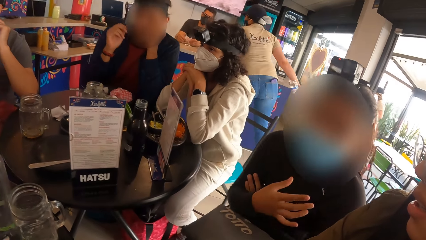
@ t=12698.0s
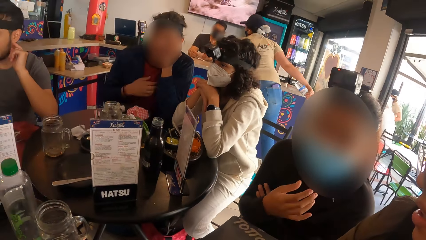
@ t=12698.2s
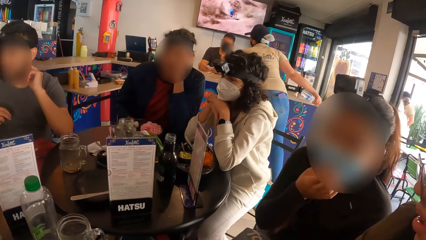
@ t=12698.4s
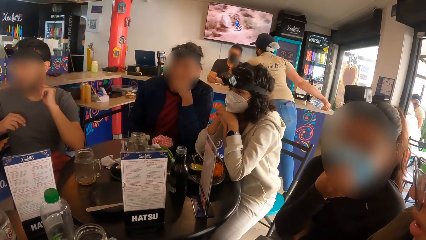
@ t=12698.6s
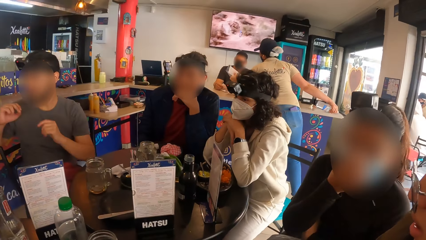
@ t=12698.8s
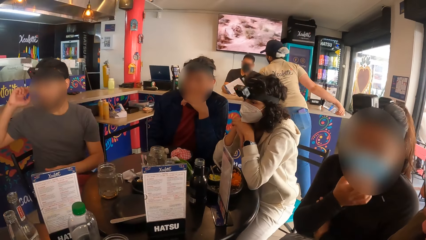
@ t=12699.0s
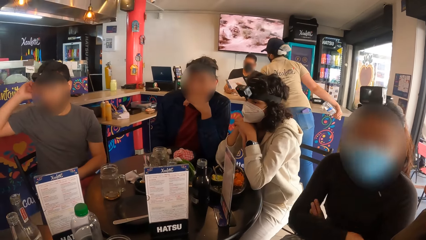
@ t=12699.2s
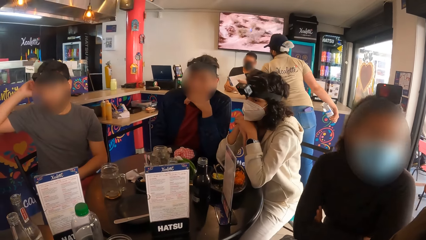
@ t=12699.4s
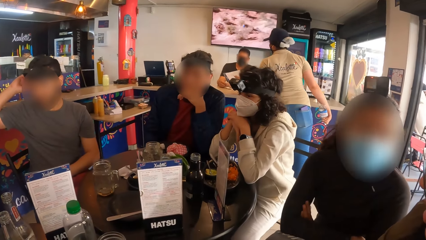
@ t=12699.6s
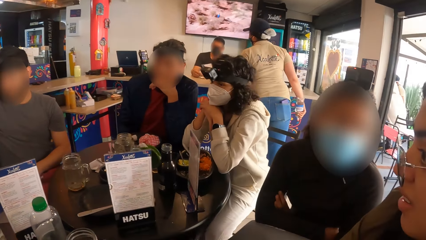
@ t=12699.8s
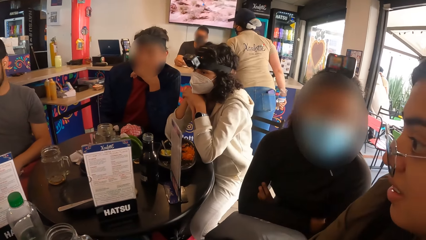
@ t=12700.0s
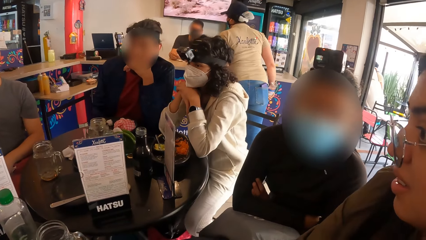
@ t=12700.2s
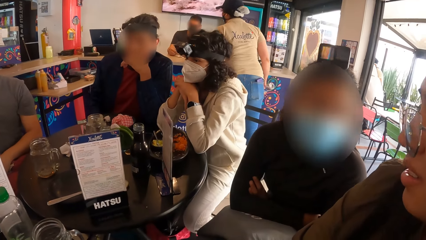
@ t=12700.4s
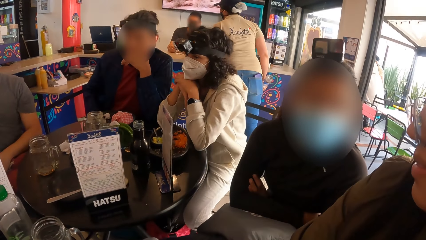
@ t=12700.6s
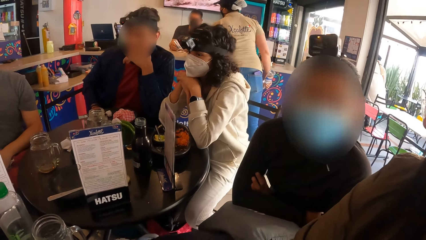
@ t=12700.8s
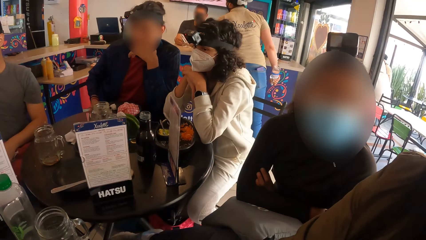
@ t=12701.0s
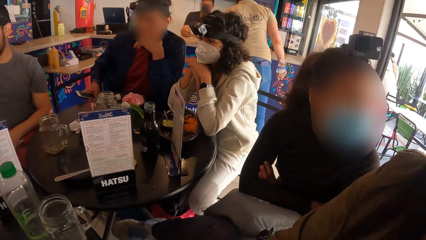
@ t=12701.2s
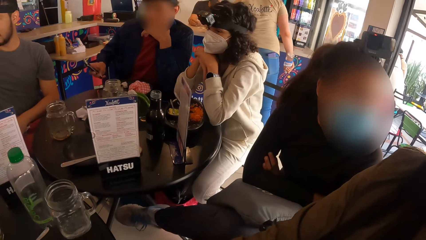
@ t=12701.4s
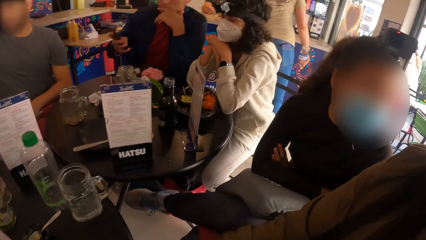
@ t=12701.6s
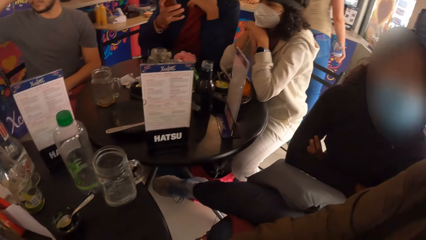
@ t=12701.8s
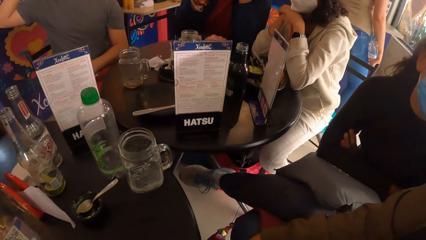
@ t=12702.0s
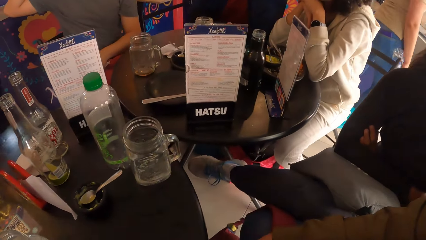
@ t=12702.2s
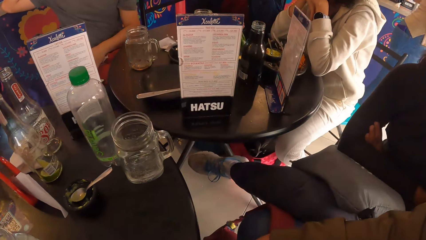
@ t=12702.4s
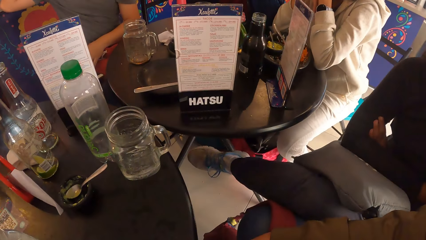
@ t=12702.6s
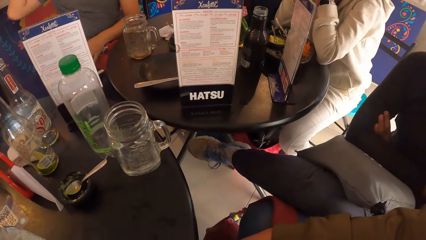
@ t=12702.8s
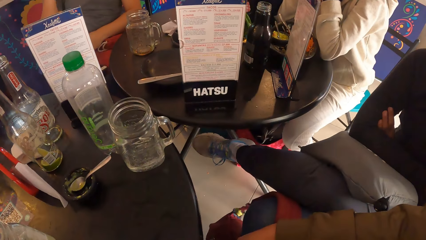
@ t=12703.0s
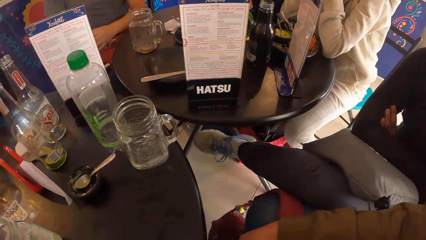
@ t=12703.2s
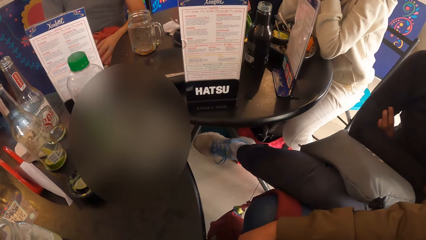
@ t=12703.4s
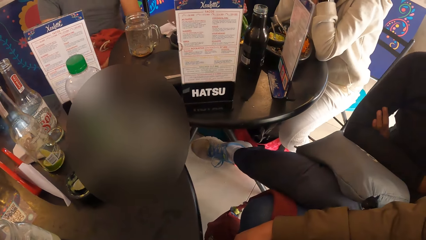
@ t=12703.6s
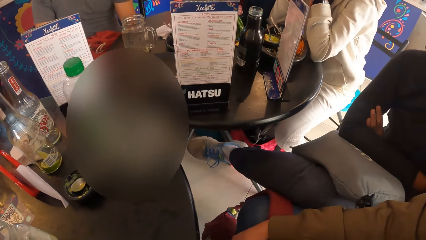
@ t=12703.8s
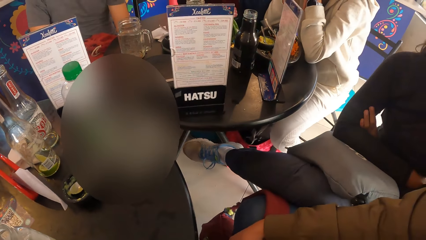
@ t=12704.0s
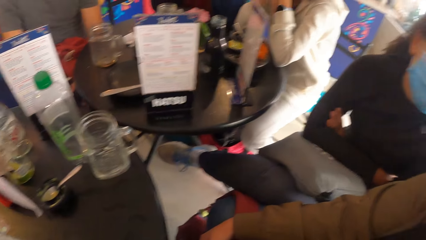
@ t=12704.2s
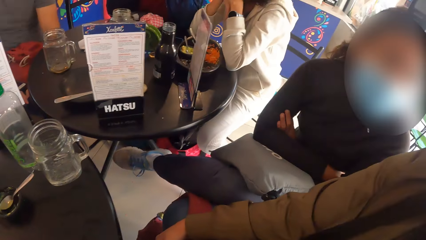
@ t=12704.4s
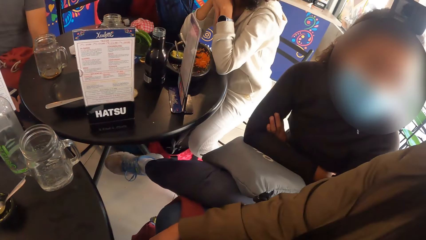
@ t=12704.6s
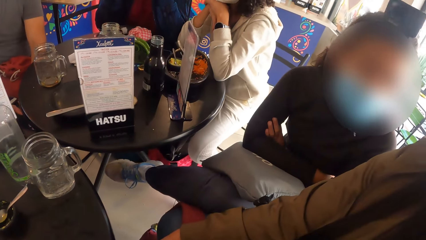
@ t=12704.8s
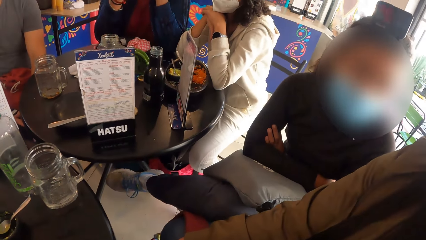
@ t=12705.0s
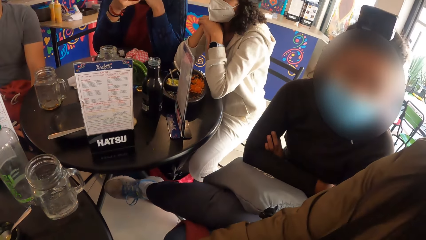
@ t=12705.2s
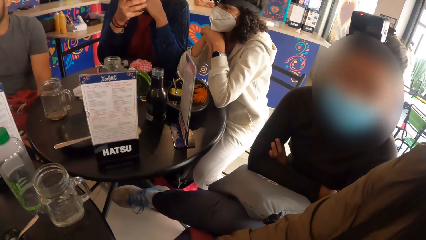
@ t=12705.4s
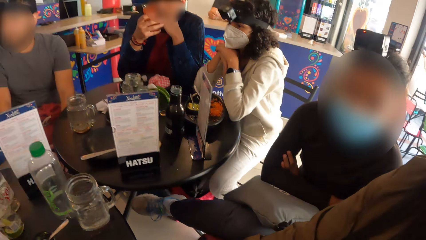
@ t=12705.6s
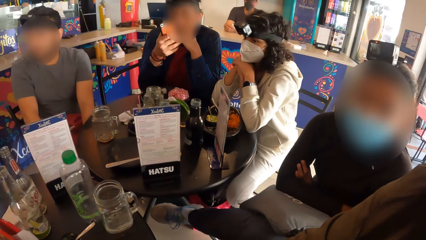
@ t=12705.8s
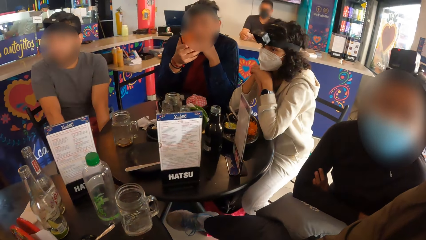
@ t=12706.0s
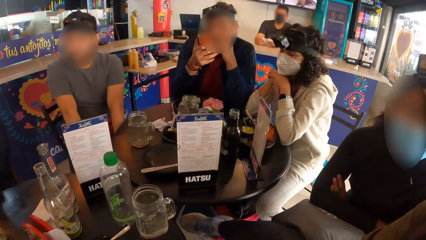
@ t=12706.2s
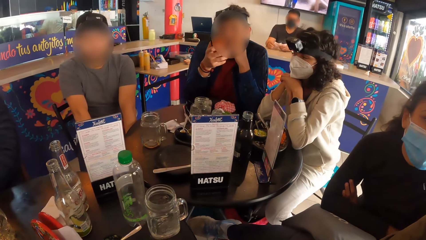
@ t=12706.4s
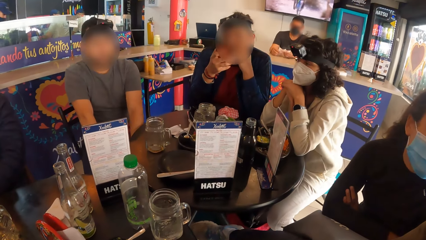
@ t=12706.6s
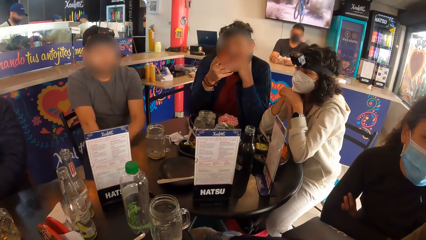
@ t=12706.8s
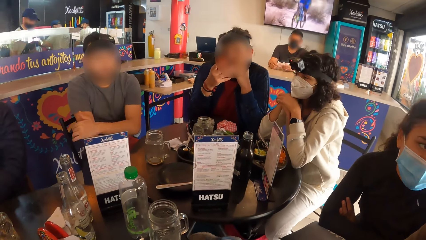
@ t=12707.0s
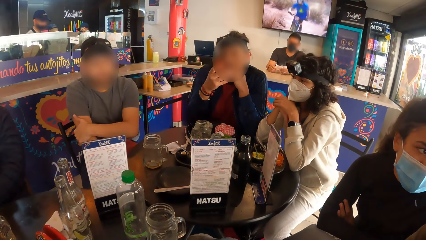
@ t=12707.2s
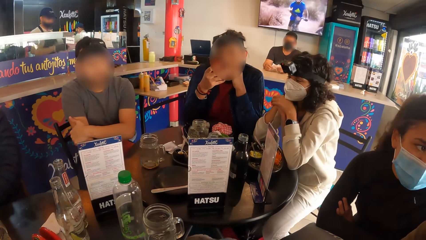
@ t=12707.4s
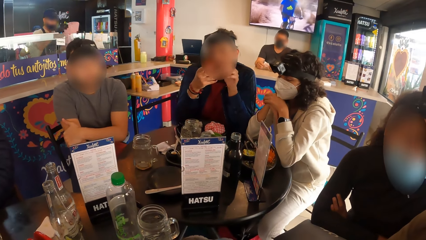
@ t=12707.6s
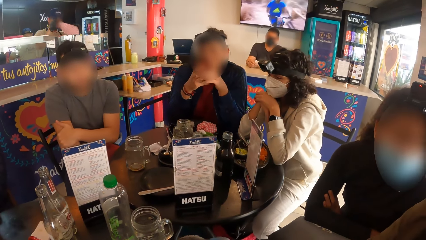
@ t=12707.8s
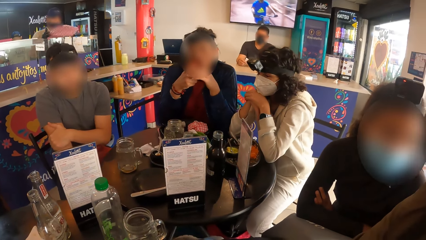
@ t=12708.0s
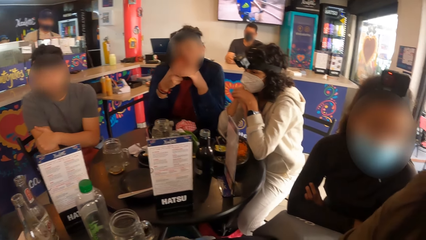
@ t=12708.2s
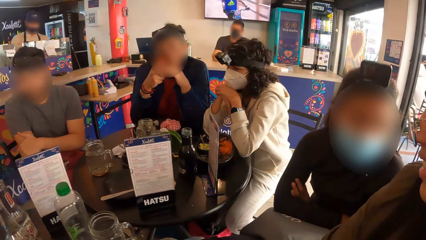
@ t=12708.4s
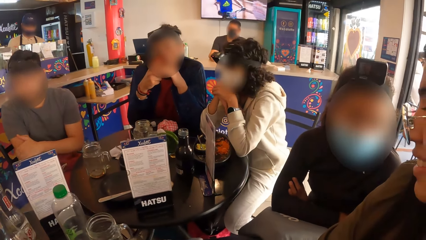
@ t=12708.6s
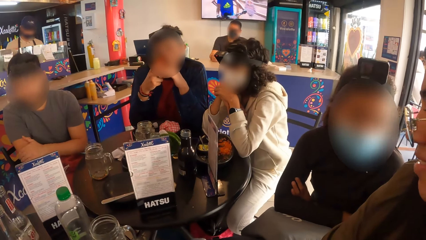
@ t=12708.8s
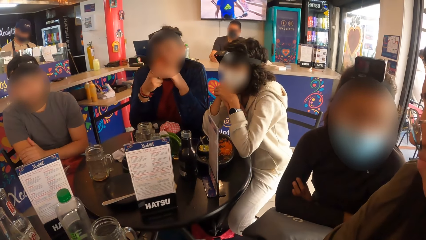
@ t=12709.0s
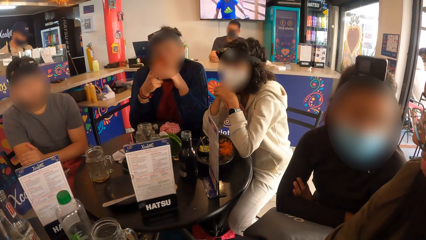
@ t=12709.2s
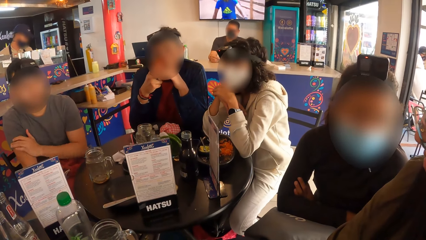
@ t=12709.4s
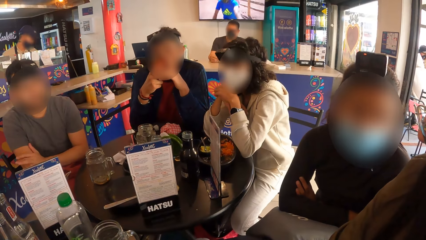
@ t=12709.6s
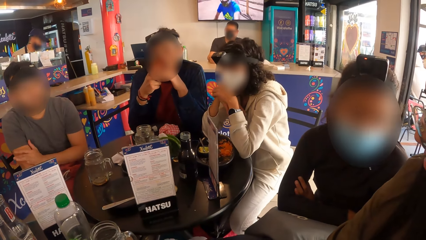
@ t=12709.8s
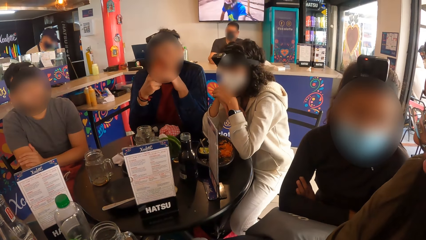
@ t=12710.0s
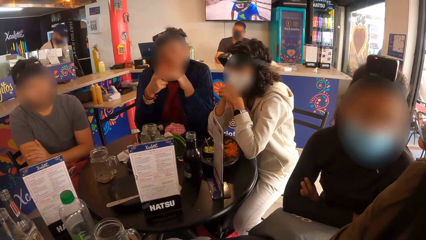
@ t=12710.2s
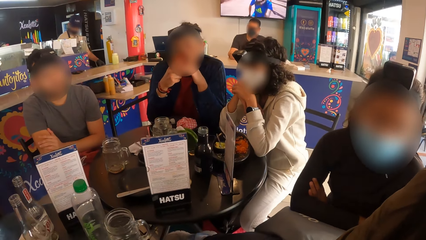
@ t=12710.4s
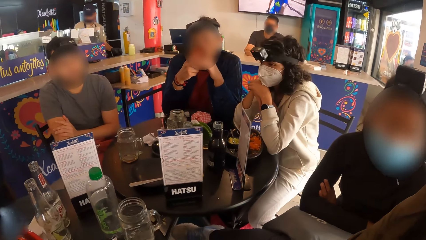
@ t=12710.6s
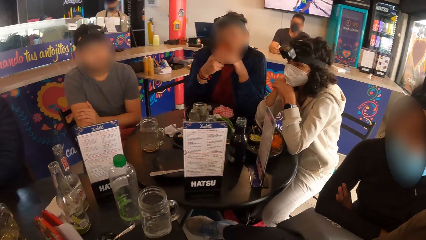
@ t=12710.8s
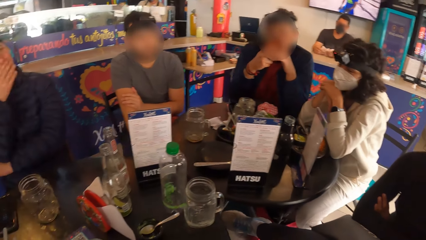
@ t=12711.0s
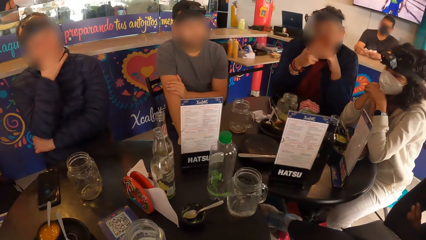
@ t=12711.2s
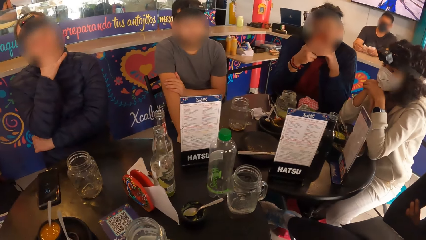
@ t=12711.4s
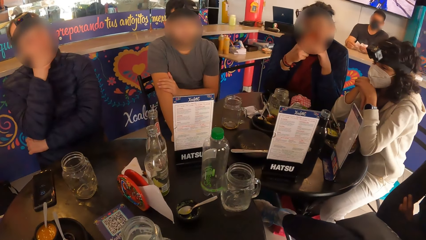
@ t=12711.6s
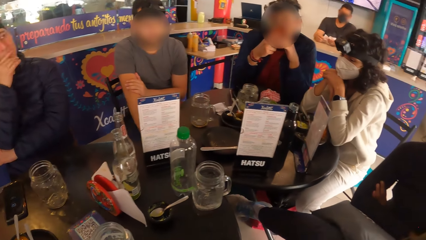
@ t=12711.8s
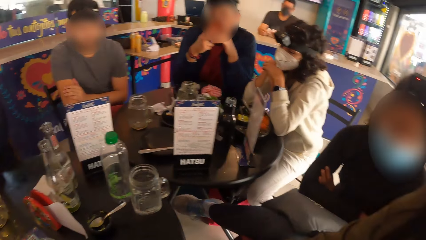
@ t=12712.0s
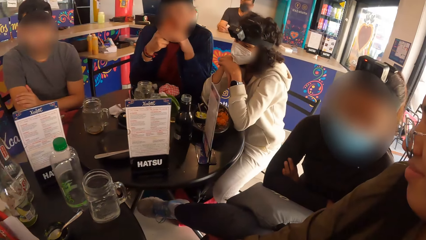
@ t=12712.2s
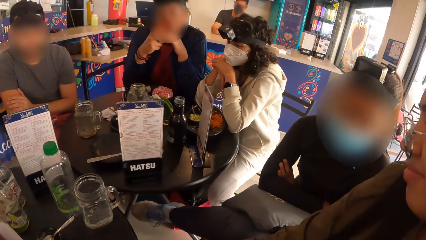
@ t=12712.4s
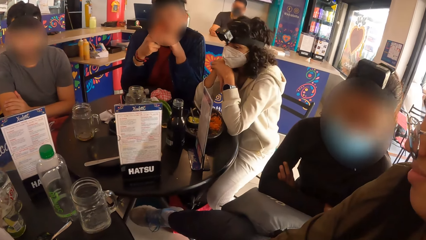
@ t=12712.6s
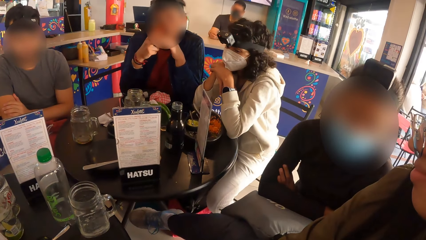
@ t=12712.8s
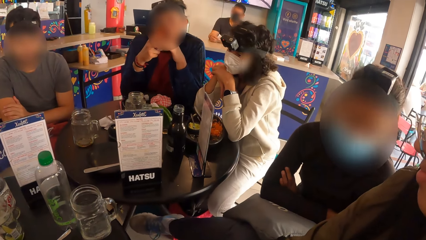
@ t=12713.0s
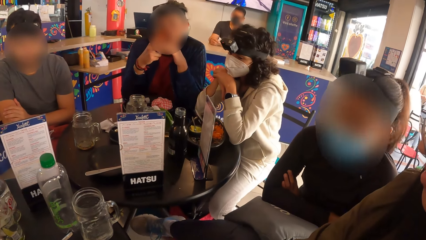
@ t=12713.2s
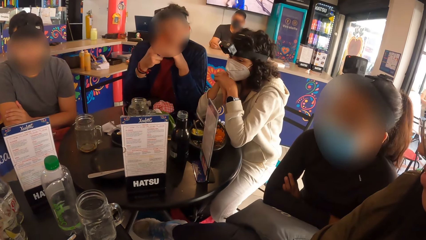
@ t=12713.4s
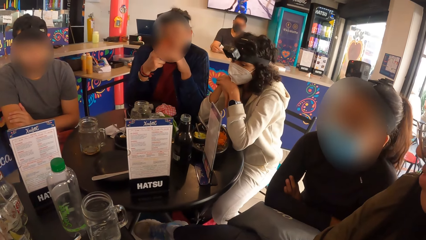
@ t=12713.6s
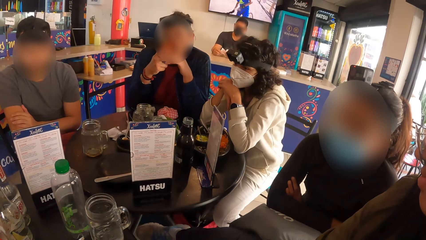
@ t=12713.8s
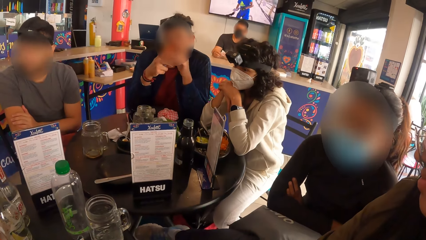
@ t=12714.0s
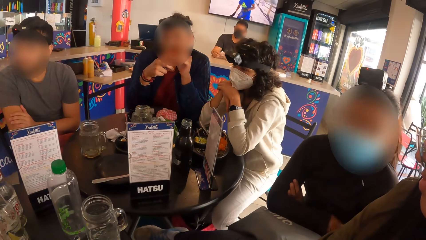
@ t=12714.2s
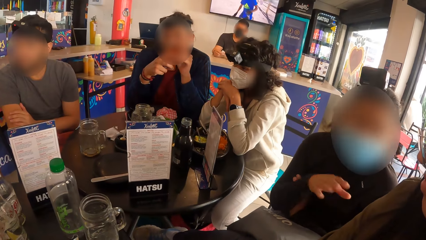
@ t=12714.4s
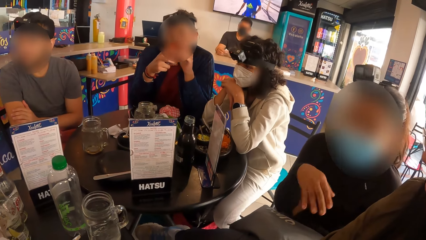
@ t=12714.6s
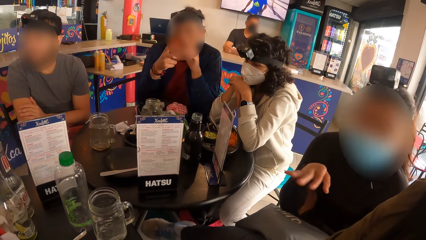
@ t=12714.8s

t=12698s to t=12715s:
A man operates the phone with his right hand. A person holds the hands together. The camera wearer looks at another person.
